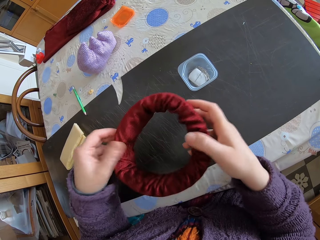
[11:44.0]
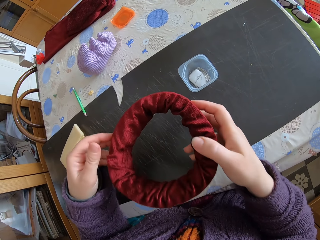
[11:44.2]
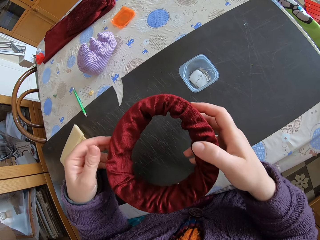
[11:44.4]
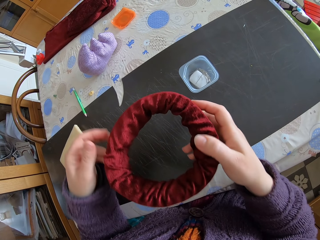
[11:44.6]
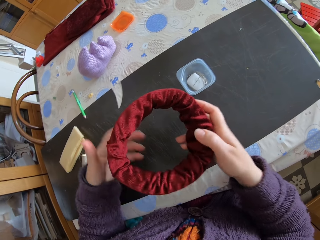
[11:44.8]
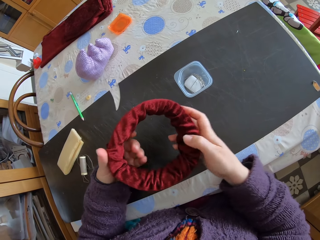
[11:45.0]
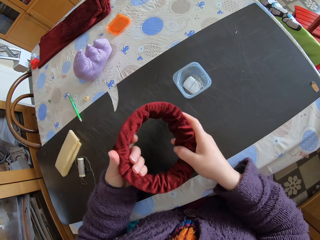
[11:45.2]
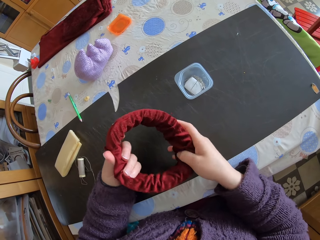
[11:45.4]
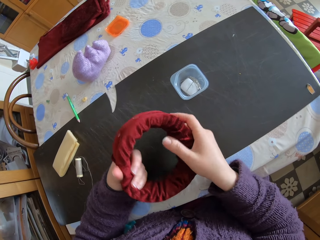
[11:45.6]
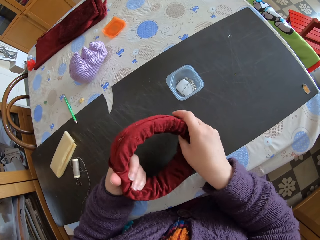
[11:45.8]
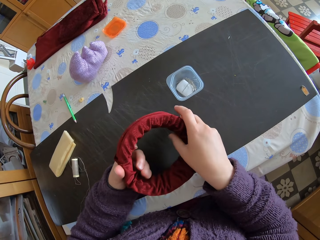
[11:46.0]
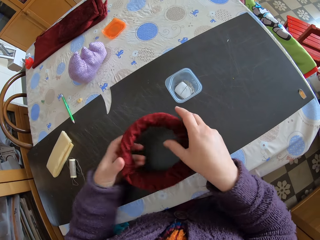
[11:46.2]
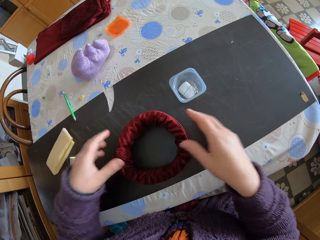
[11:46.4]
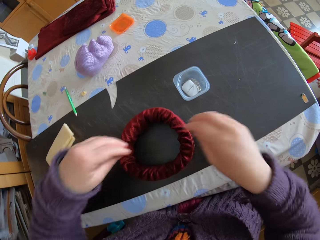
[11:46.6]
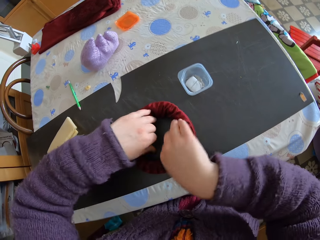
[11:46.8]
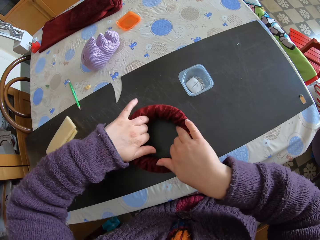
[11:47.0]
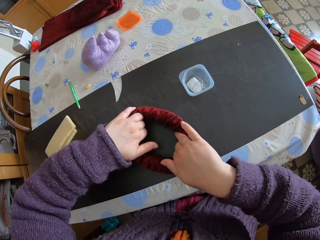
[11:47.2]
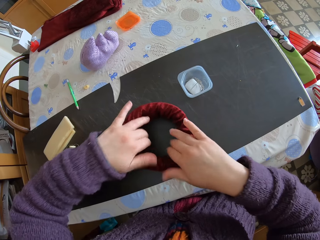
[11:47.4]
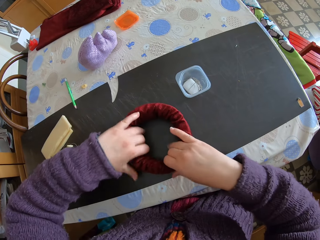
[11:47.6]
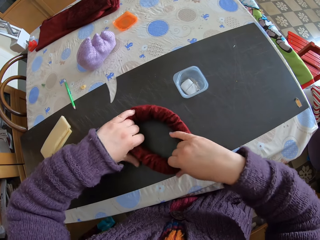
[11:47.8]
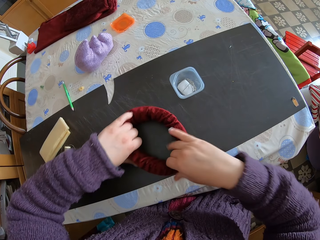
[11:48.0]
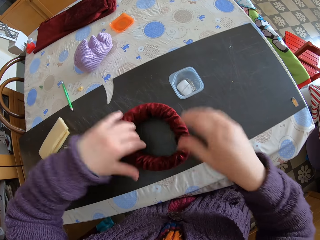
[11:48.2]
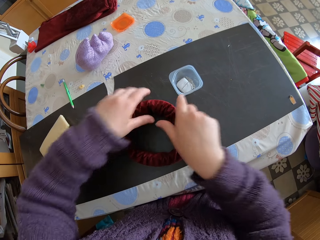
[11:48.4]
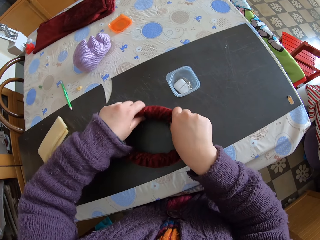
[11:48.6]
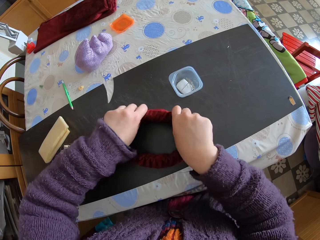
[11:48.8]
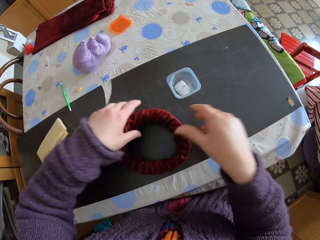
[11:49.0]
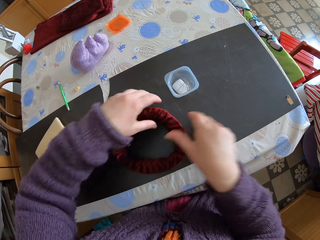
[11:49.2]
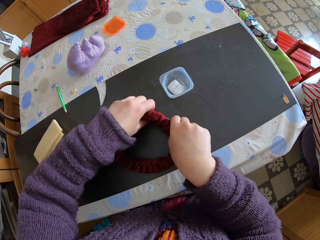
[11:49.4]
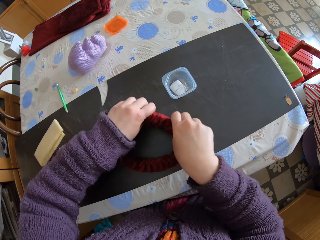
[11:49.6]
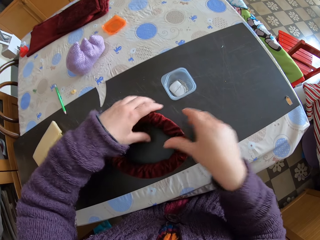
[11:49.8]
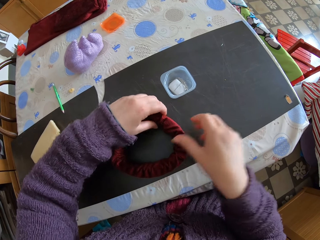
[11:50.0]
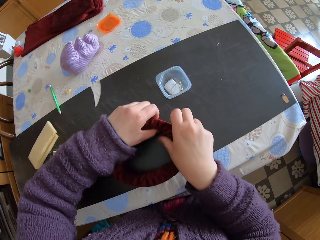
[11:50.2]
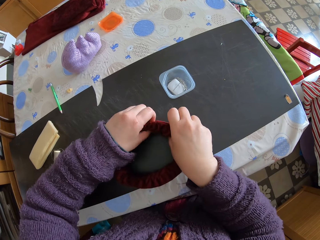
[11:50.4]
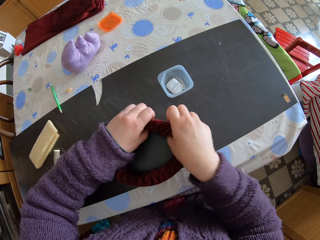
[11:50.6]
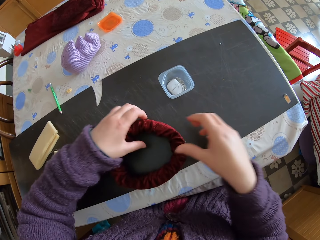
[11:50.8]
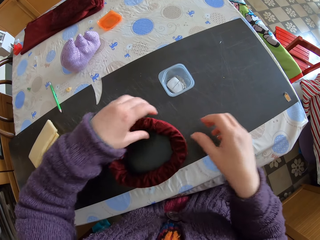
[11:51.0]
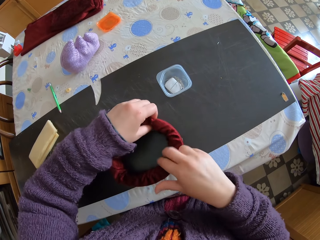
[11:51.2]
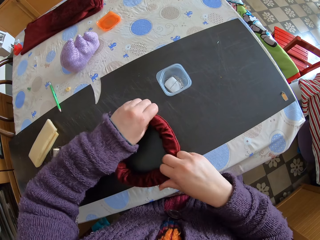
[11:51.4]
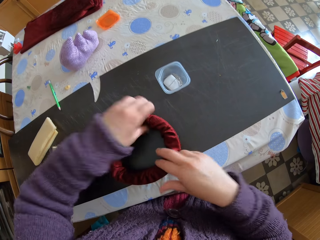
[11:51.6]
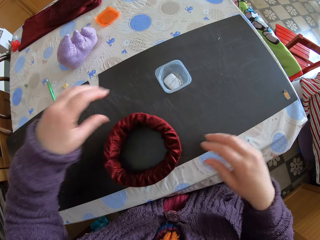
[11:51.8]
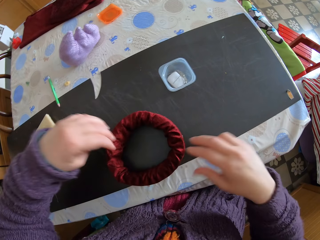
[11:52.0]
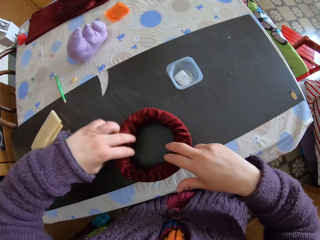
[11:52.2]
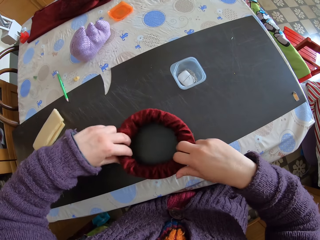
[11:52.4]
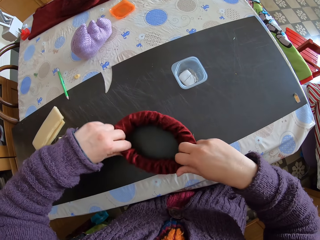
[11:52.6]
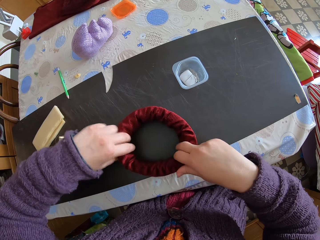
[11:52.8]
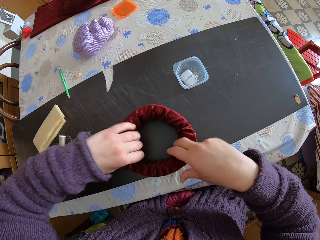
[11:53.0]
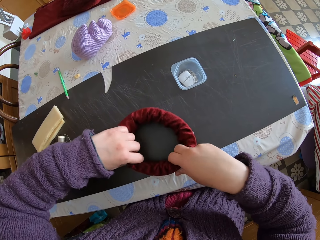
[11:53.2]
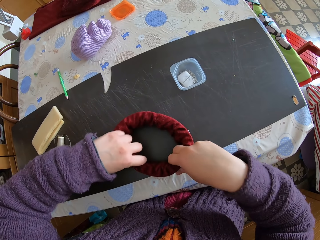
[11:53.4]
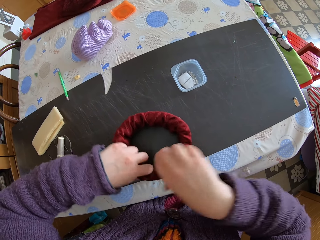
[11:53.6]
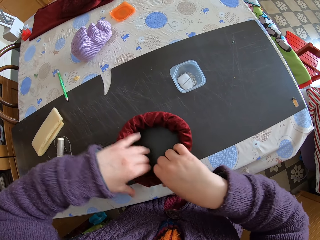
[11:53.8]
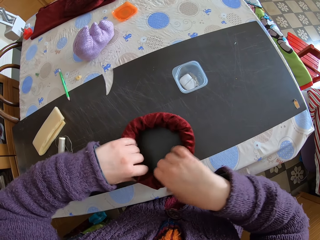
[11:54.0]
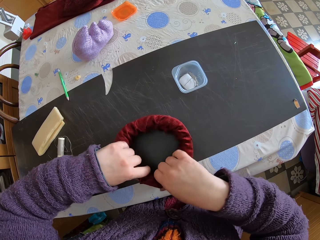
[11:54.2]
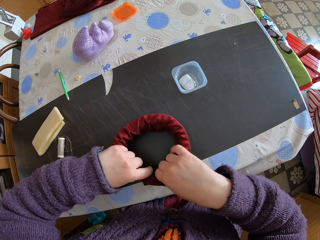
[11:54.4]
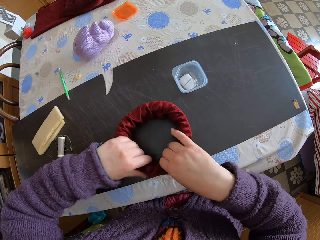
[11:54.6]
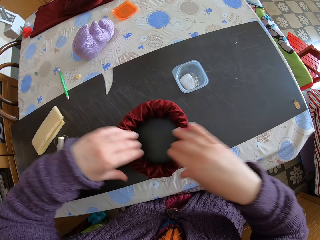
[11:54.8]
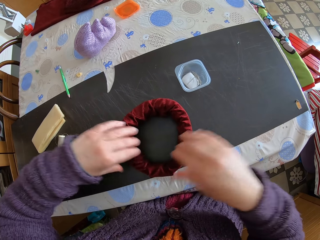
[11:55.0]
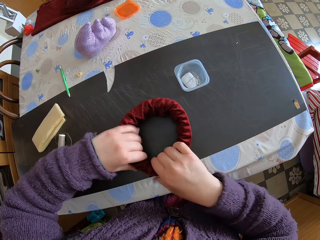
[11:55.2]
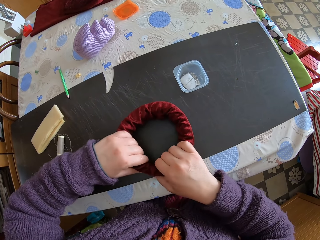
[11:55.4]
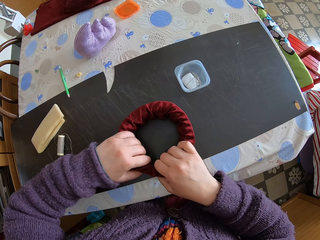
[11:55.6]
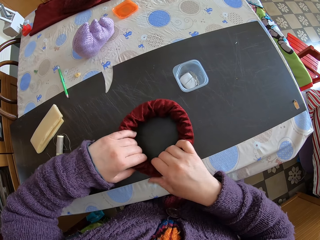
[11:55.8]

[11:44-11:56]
The camera wearer drops the fabric on the table. They widen something. They adjust the fabric.

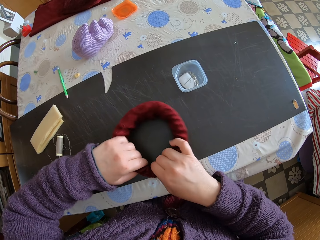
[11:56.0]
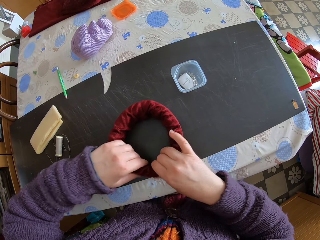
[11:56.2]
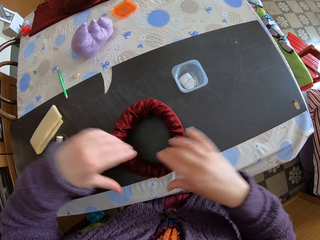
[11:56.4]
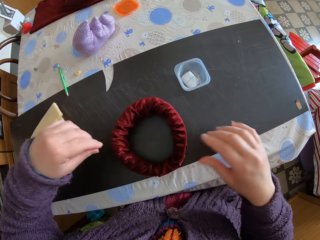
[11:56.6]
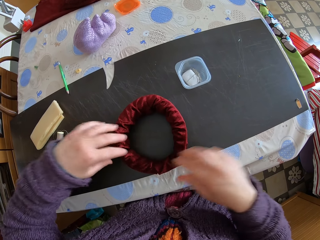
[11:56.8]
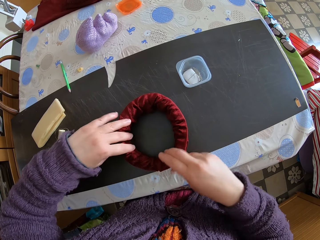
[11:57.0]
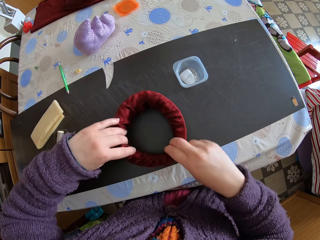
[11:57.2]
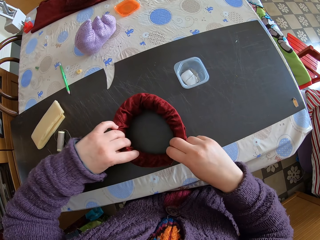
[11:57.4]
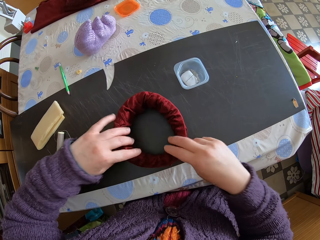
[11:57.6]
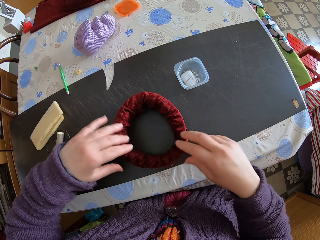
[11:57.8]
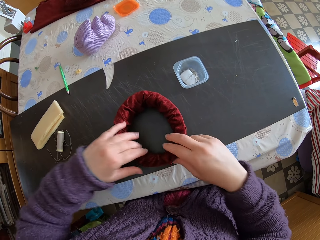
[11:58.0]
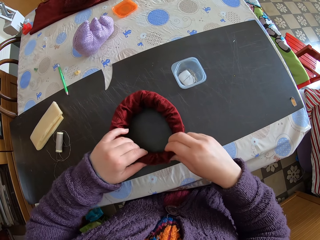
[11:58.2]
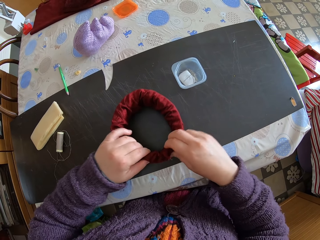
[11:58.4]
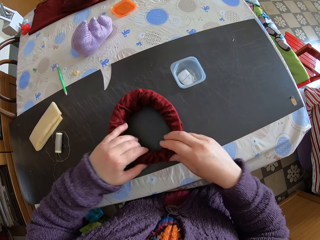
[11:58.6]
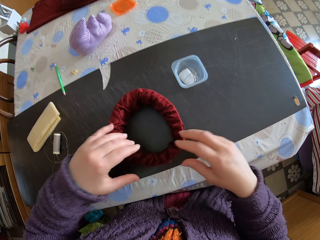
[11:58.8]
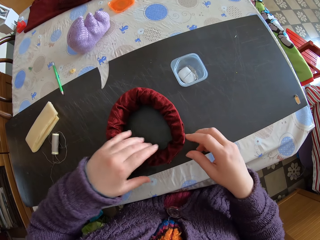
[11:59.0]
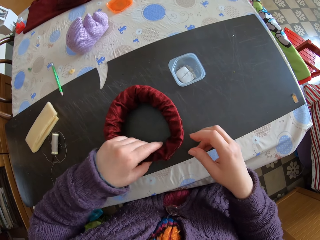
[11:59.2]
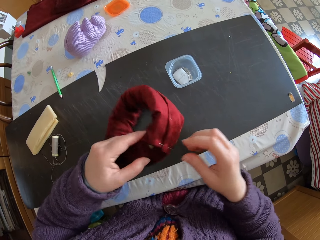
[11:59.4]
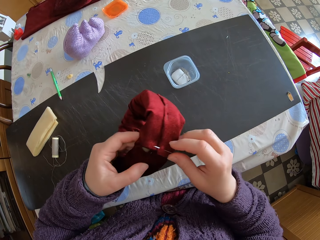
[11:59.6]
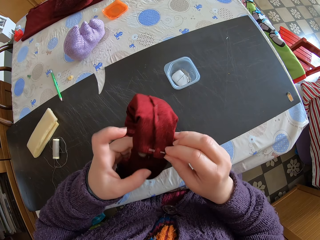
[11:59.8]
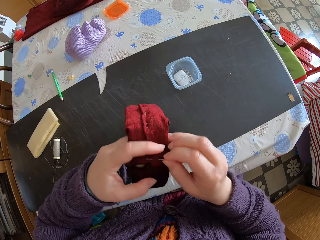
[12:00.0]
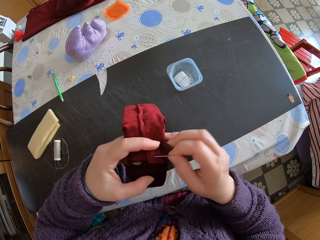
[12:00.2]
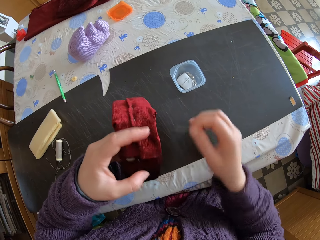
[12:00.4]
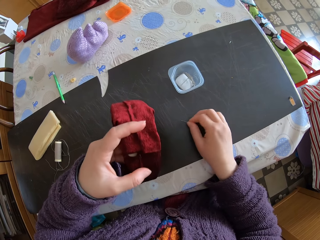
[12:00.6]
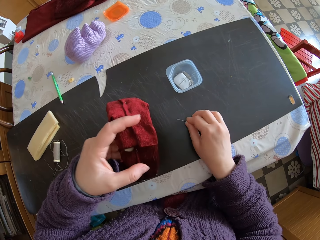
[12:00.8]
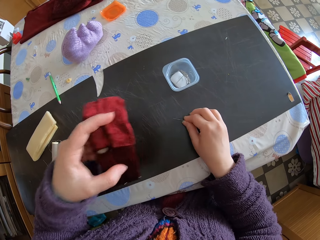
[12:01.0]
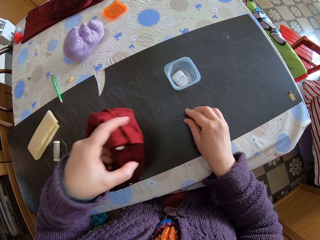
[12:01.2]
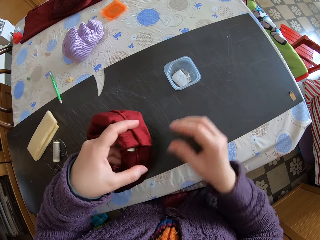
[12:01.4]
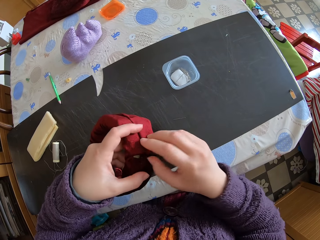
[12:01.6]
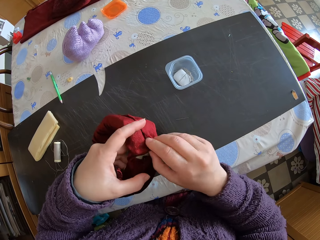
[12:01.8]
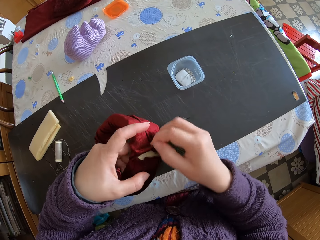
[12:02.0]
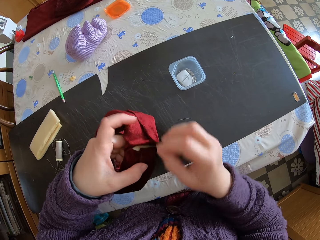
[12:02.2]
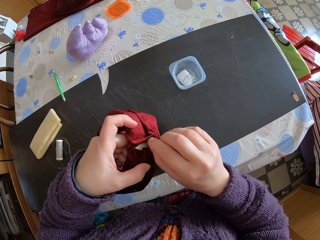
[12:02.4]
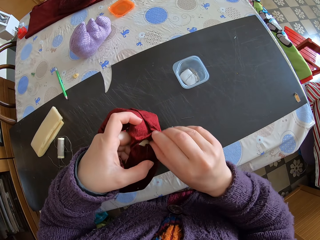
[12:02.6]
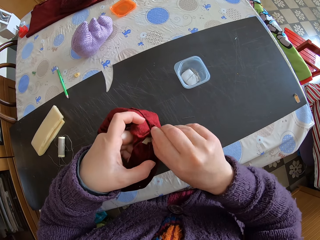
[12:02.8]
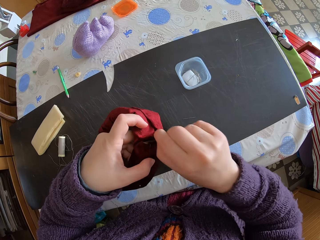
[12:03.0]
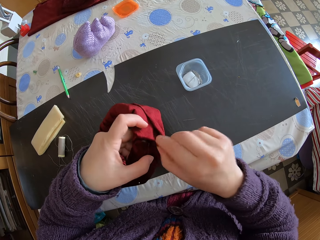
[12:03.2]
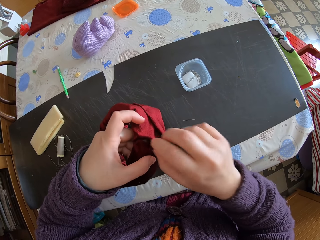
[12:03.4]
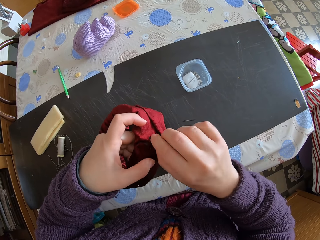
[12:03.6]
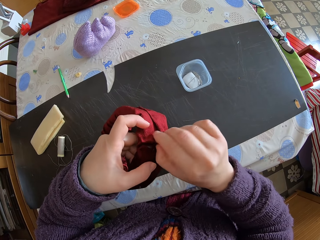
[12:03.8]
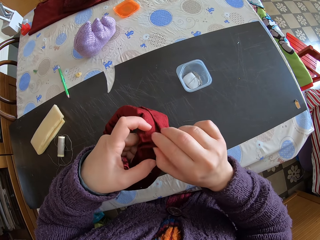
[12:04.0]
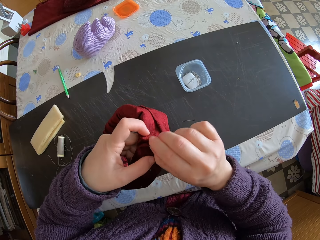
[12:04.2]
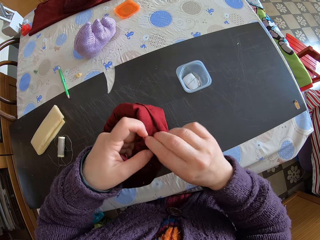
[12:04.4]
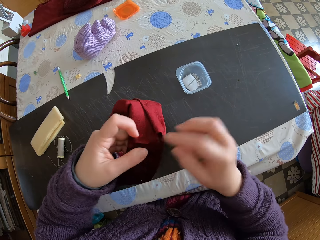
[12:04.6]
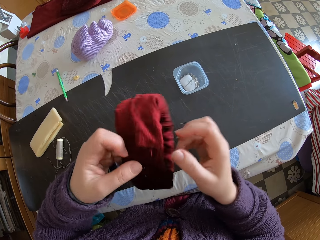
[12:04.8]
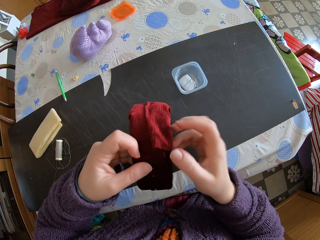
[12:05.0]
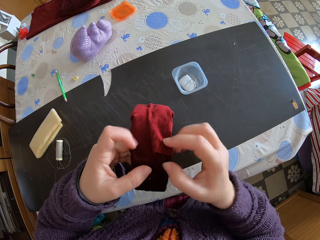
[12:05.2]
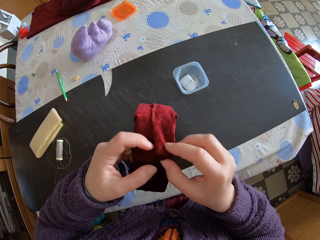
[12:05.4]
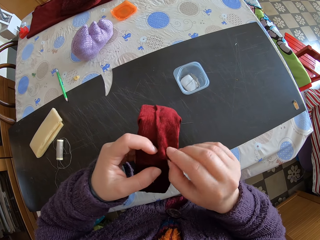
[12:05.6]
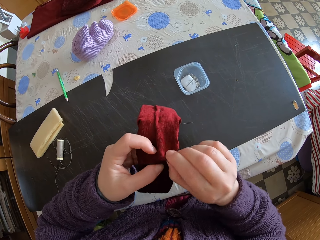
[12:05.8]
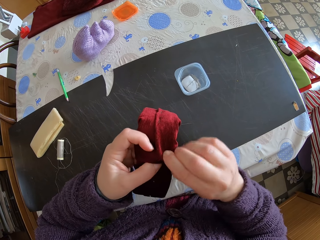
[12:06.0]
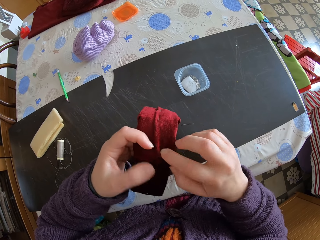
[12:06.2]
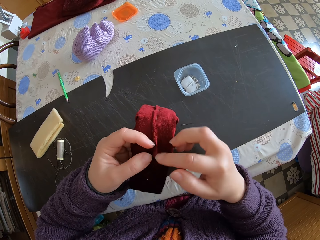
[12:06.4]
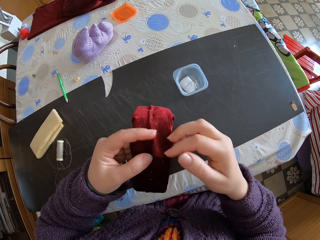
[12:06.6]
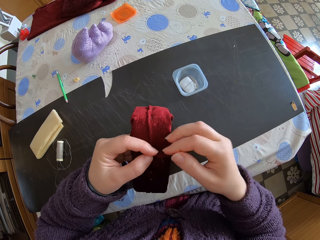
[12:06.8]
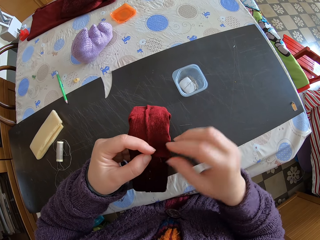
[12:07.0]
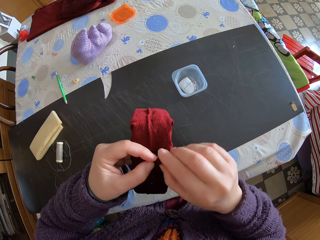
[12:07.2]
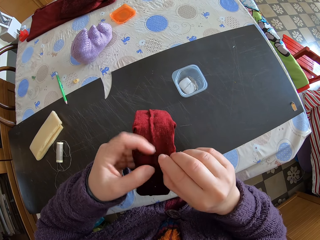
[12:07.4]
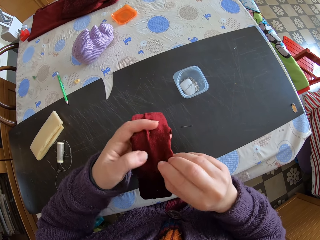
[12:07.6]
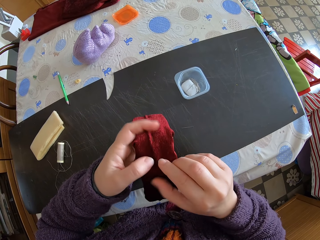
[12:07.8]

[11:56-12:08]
The camera wearer picks up the fabric. They remove the pin from the fabric. They put the pin on the table. They adjust the fabric.
